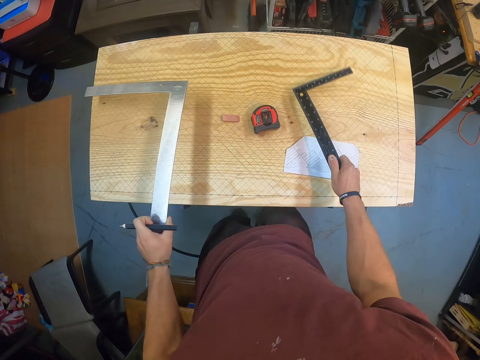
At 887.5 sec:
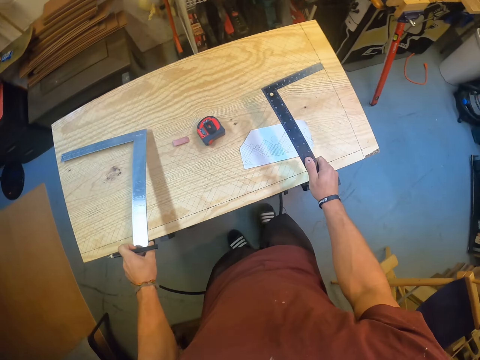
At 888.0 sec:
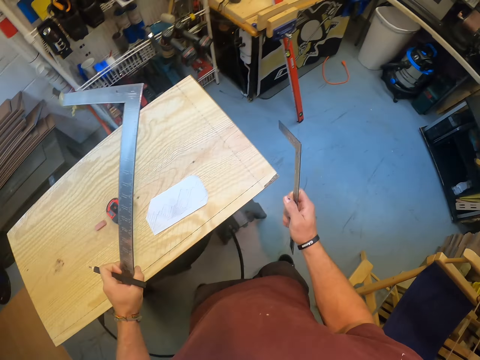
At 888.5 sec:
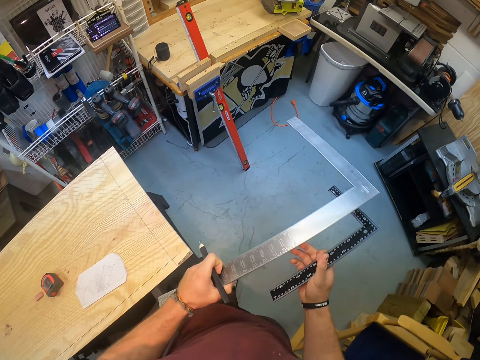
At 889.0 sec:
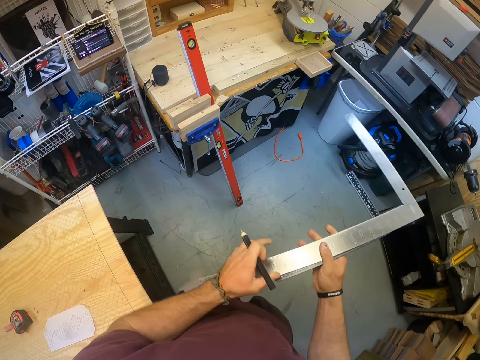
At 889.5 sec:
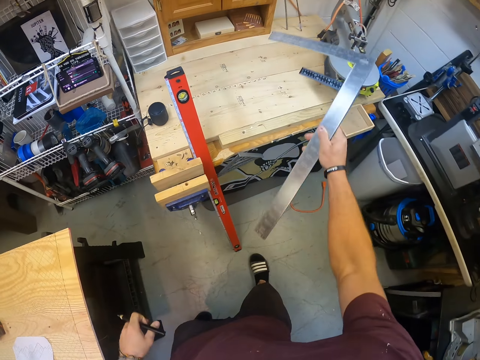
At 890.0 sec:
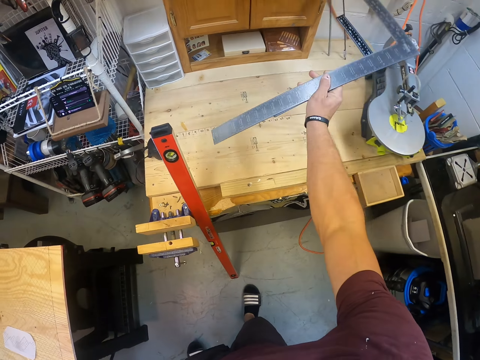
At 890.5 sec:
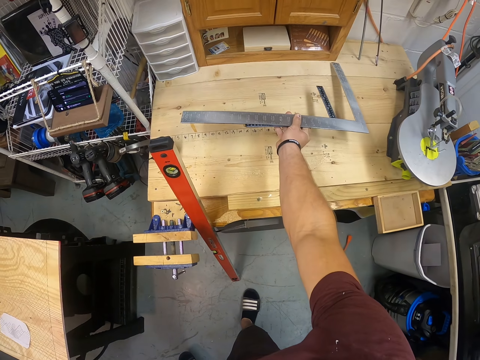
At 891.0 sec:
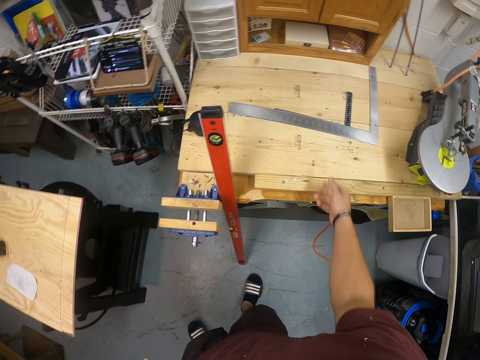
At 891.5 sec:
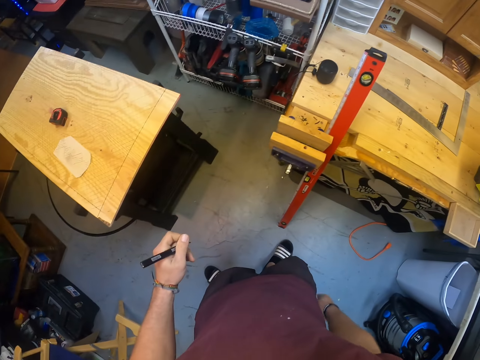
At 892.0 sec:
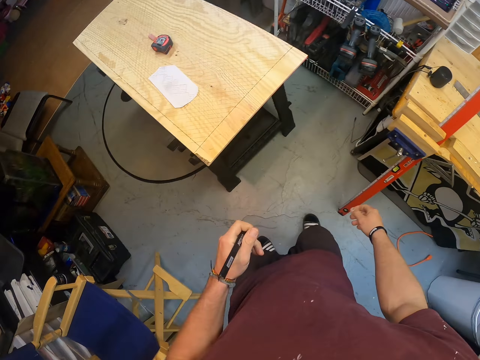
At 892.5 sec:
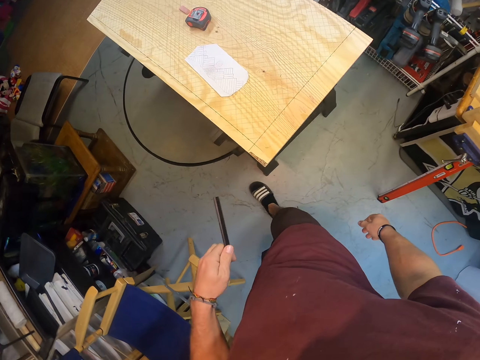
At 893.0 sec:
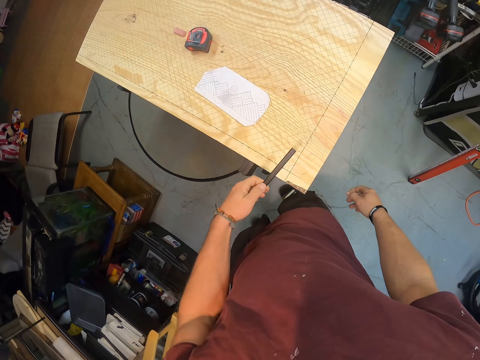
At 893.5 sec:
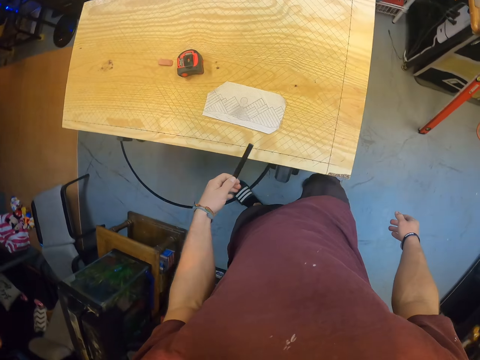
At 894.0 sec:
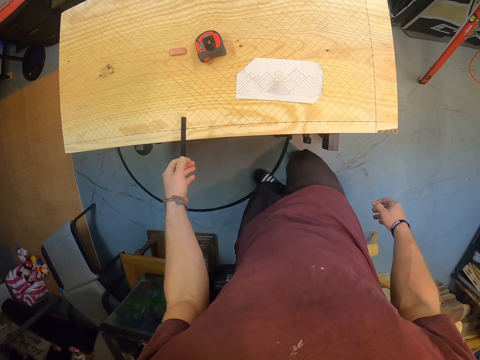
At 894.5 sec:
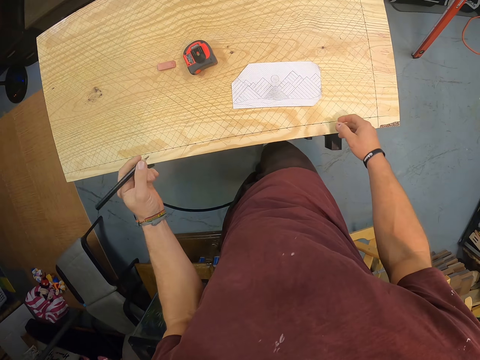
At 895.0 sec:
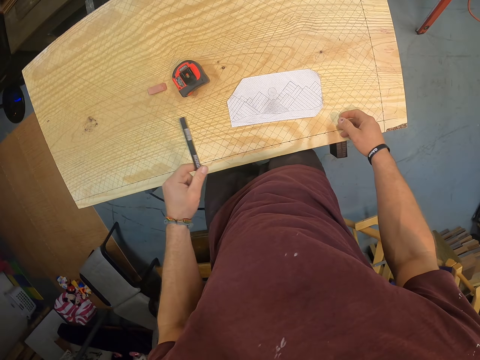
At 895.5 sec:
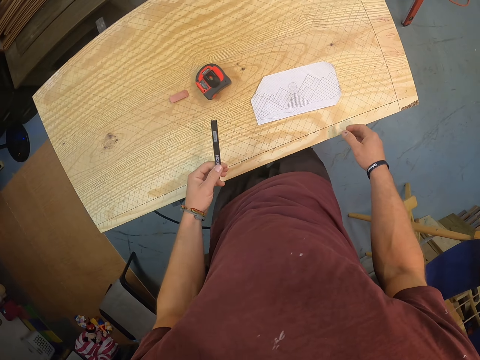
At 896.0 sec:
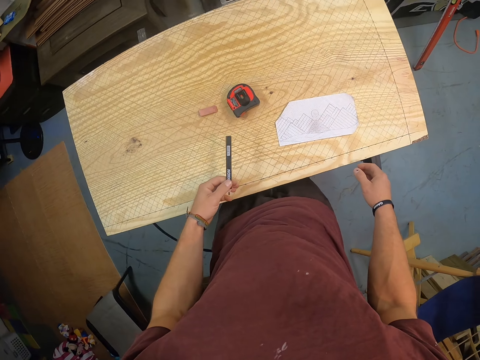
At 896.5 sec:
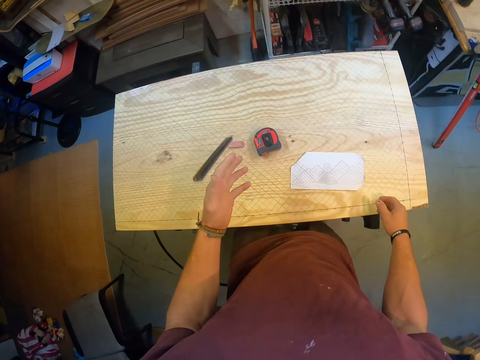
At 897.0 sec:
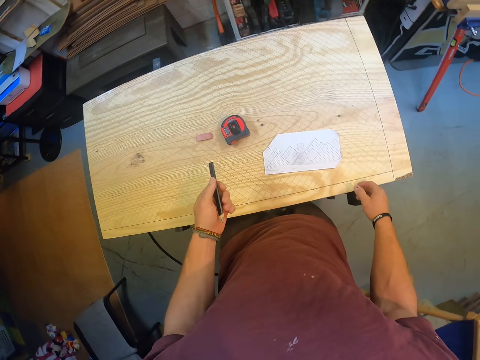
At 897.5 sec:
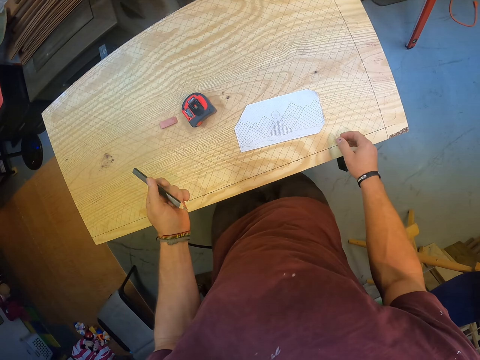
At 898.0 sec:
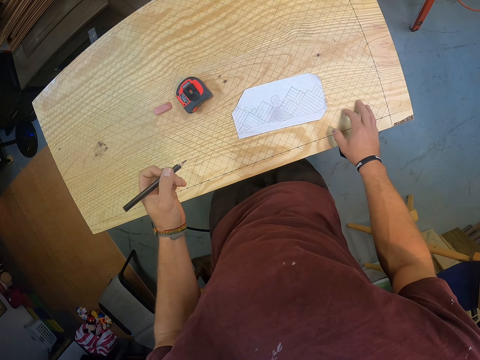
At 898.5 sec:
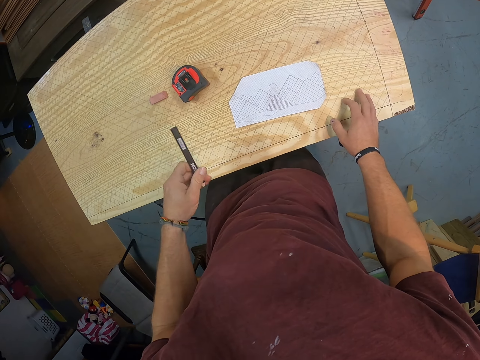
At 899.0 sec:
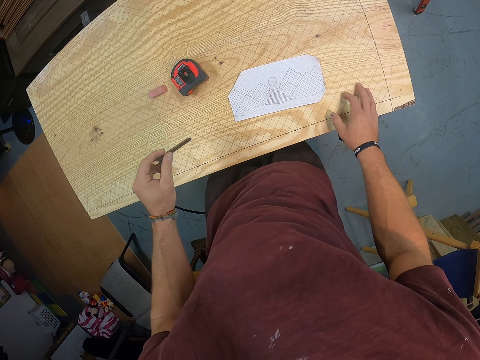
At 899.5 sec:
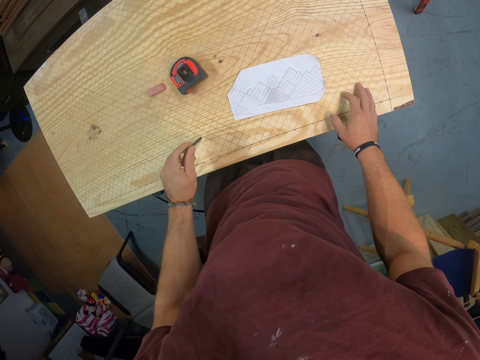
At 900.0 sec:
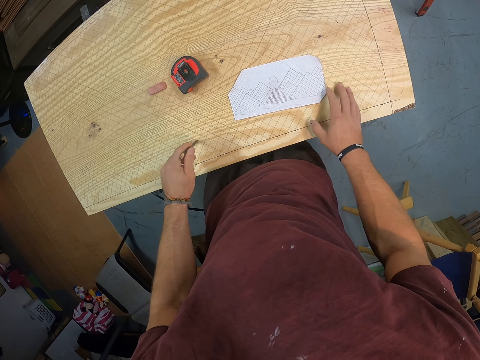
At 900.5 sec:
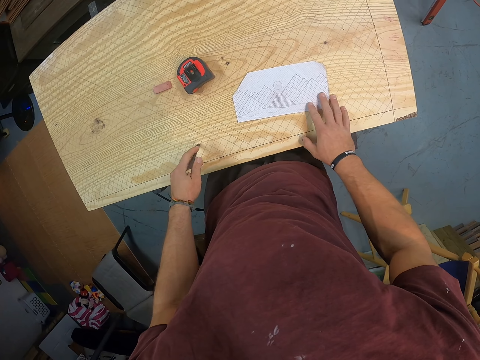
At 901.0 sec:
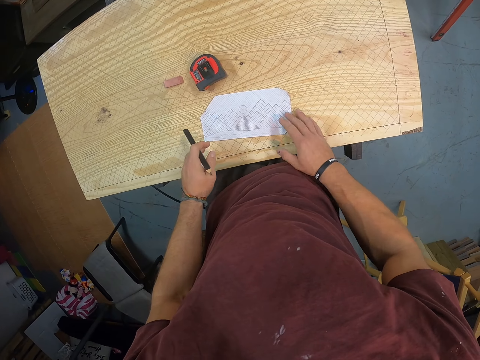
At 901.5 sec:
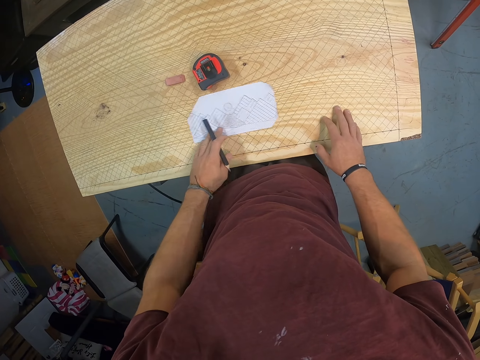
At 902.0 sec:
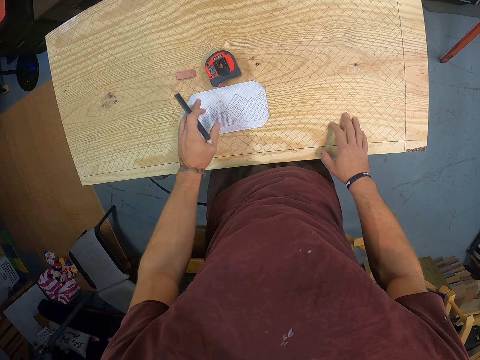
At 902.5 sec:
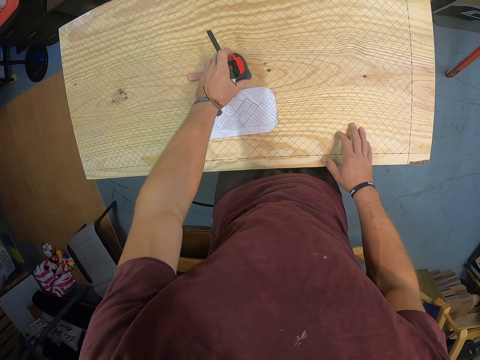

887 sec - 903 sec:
The camera wearer beats the table with the framing squares in both hands. He drops the framing square in his left hand on his right hand. He moves around. He drops the framing squares on the table with his right hand. He taps the table with the pencil in his left hand. He flips the pencil in the air with his left hand. He catches the pencil with his left hand. He places his right hand on the table. He turns the pencil in his left hand upside down. He taps the table with the pencil in his left hand. He moves the paper on the table with his right hand. He moves the paper on the table with his left hand. He picks a measuring tape from the table with his left hand.

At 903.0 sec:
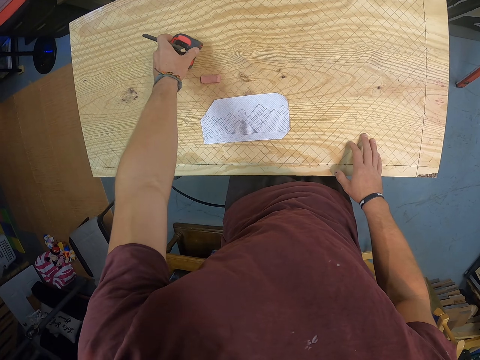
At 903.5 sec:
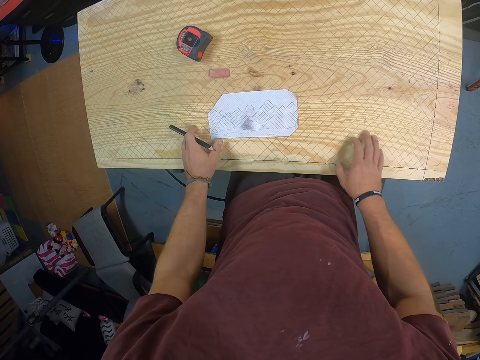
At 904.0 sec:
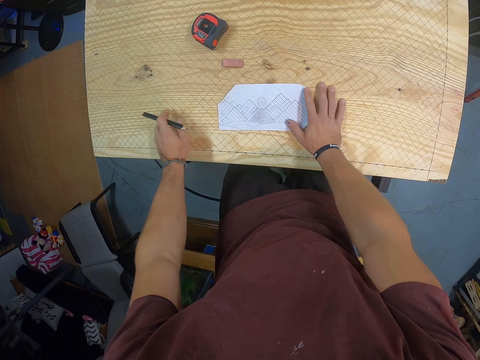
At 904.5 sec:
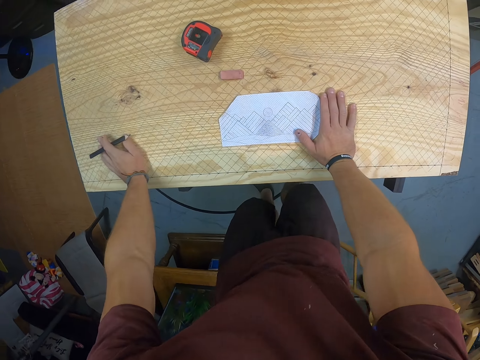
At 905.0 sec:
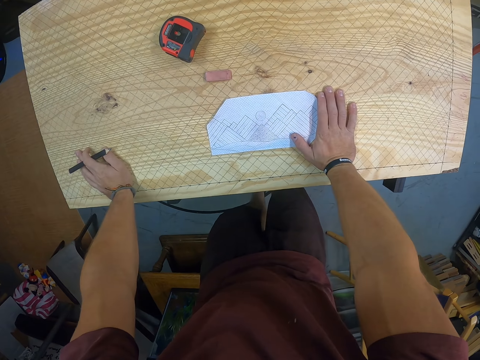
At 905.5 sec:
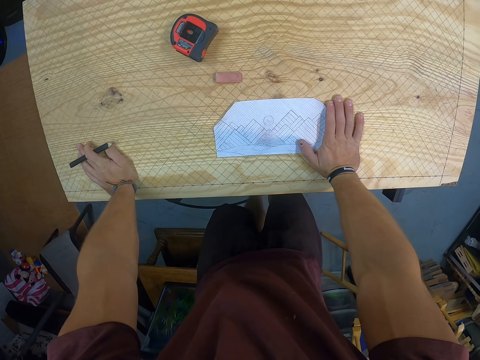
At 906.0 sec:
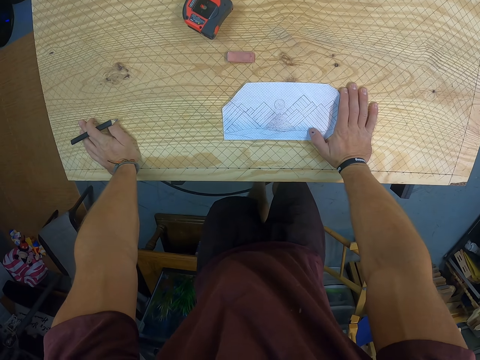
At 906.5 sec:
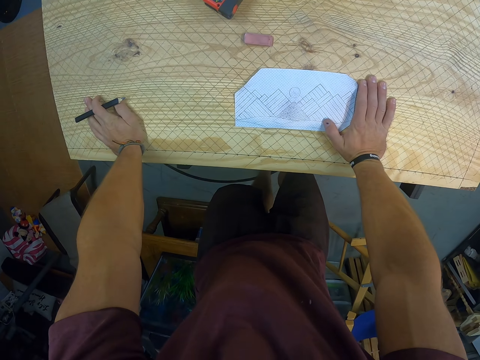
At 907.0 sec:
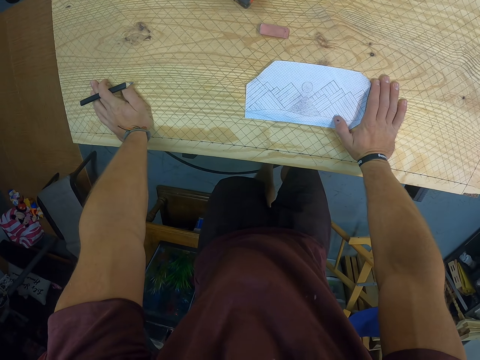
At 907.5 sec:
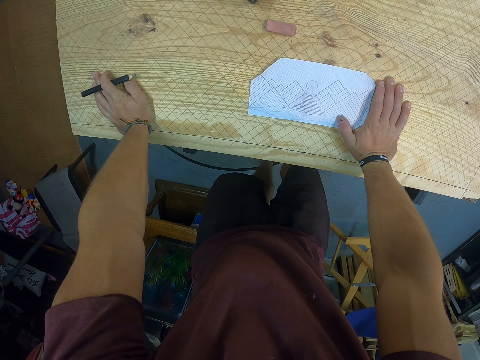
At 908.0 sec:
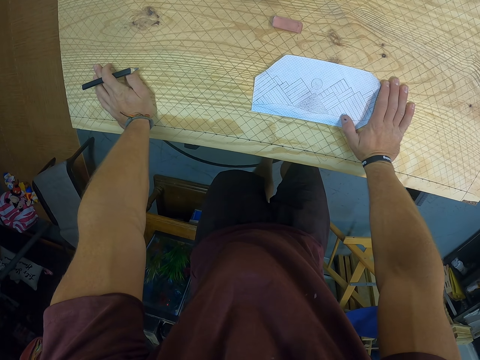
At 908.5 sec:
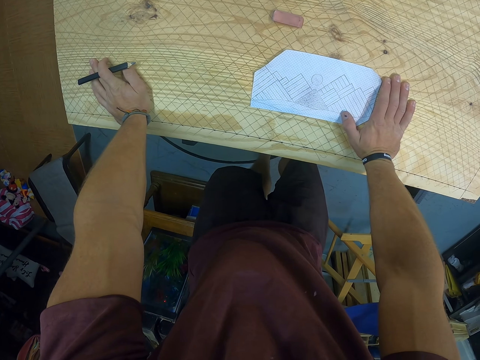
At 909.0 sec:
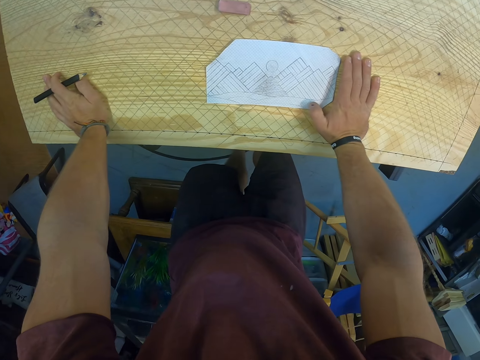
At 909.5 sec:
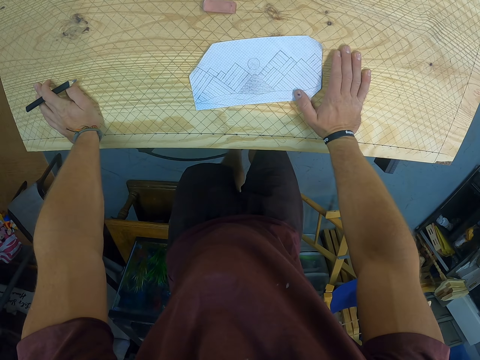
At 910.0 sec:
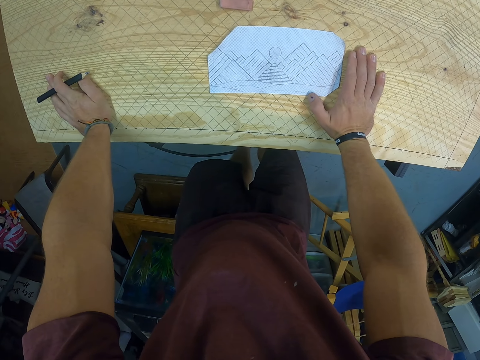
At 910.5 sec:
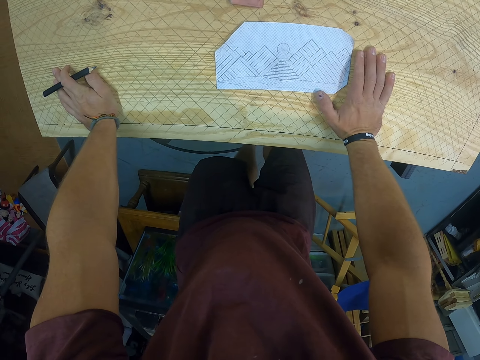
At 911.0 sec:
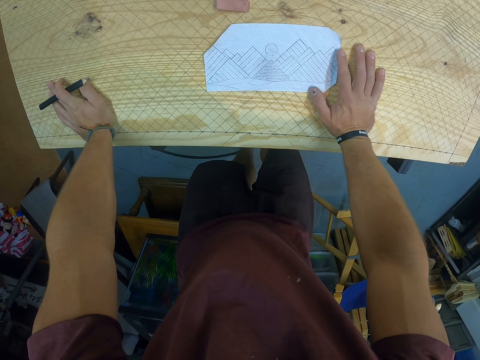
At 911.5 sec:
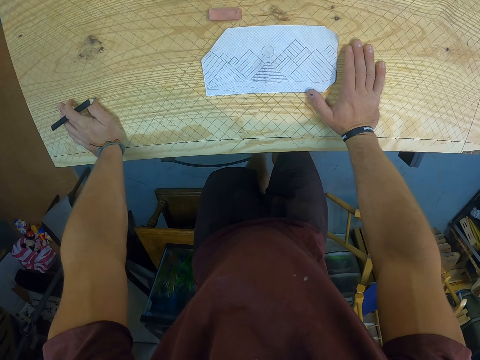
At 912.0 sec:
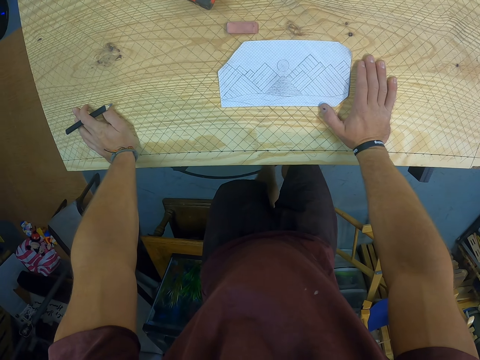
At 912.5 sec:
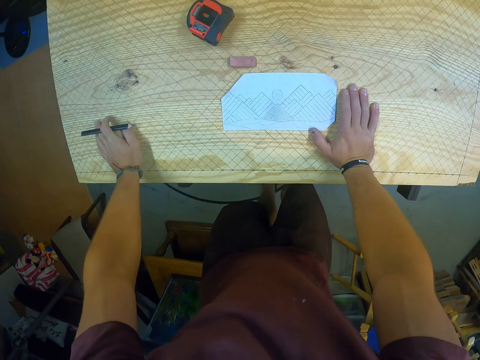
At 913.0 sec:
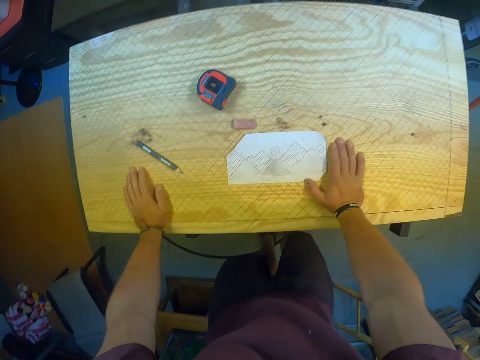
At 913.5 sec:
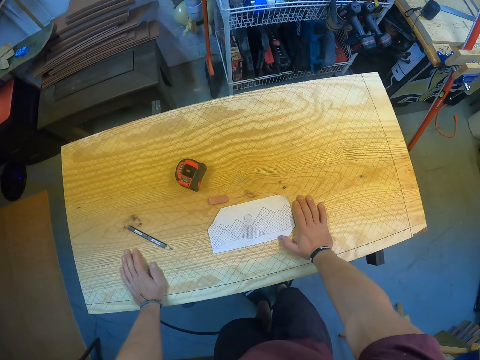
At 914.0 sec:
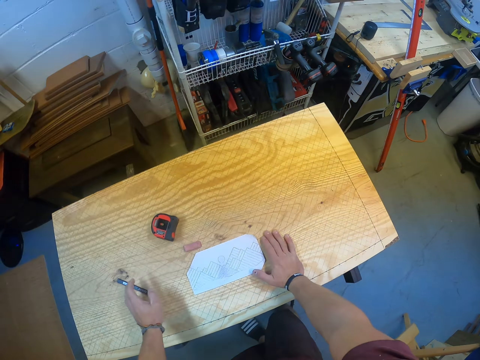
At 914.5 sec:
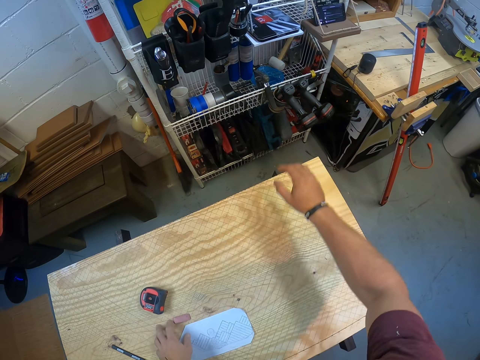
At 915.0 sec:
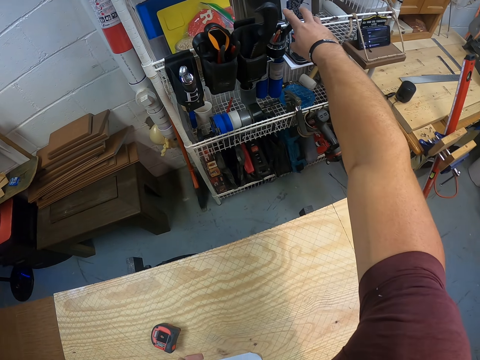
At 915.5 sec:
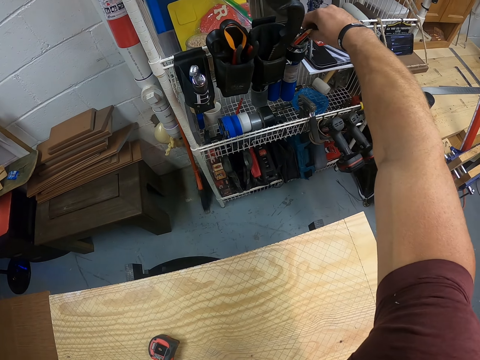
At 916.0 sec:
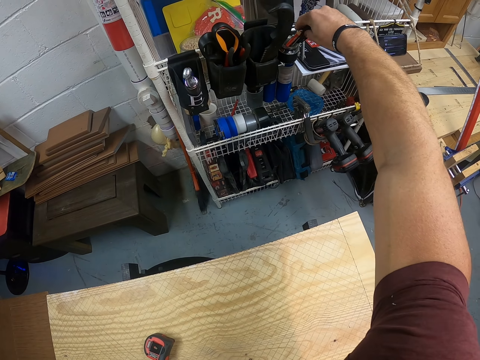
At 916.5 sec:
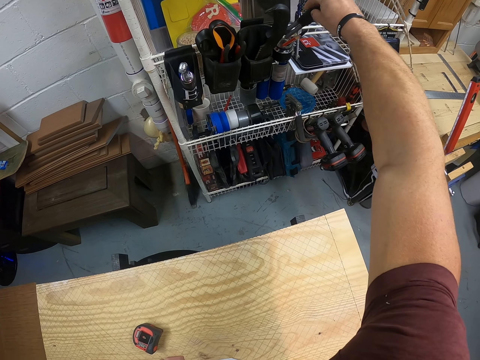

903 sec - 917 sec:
The camera wearer drops the measuring tape on the table with his left hand. He moves the tape measure. He places his left hand on the table. He holds the piece of paper. He moves the paper on the table with his right thumb. He drops the pencil on the table with his left hand. He picks some markers from a shelf with his right hand.
